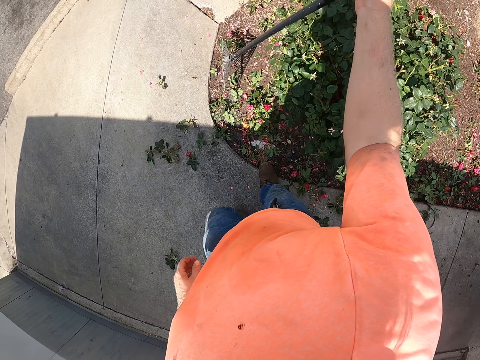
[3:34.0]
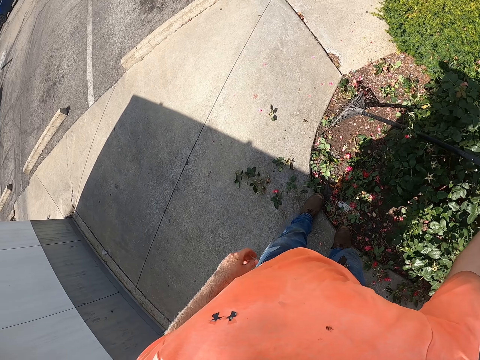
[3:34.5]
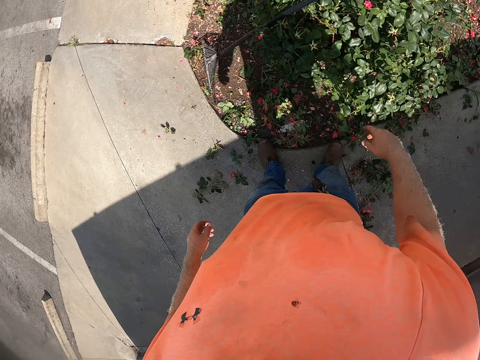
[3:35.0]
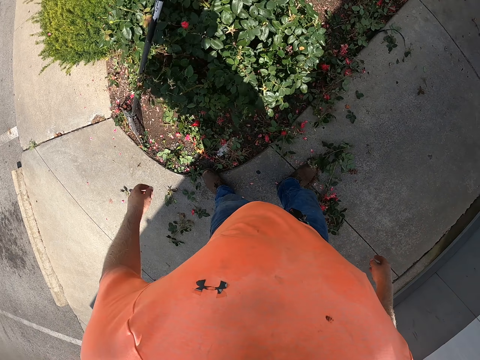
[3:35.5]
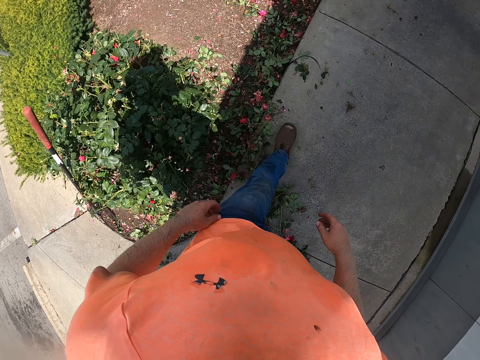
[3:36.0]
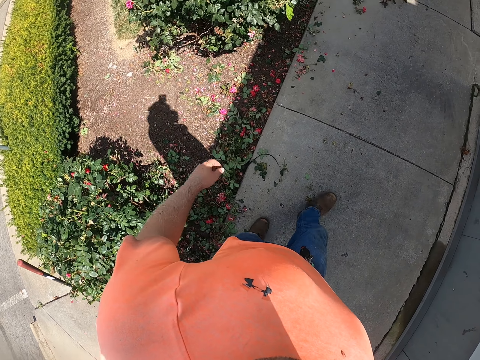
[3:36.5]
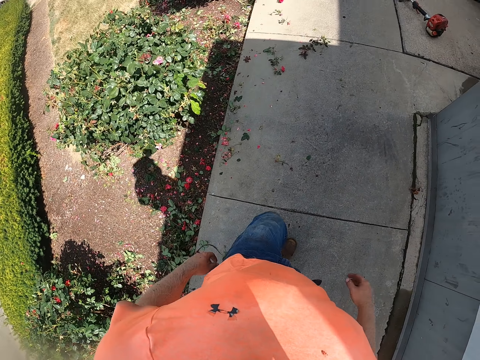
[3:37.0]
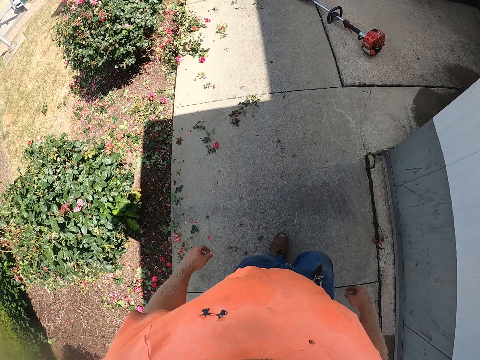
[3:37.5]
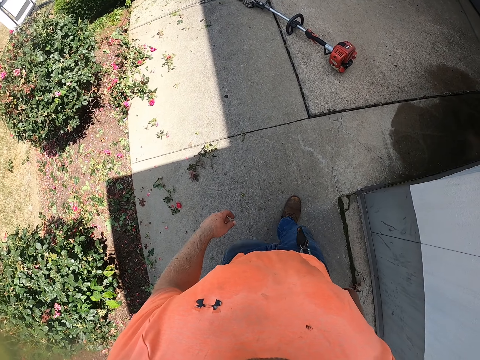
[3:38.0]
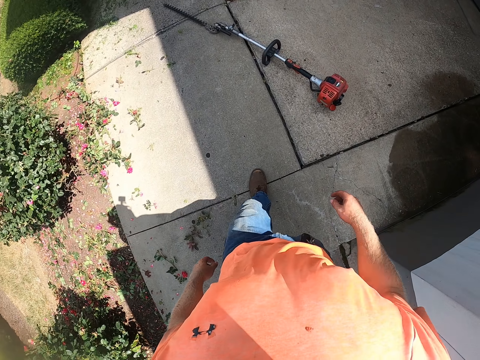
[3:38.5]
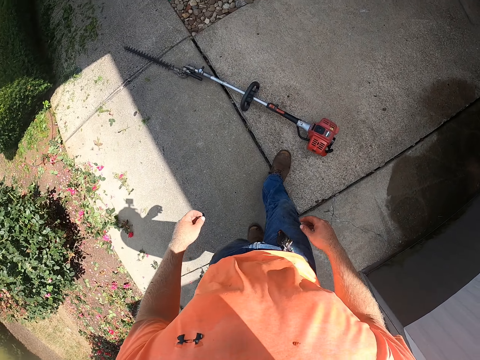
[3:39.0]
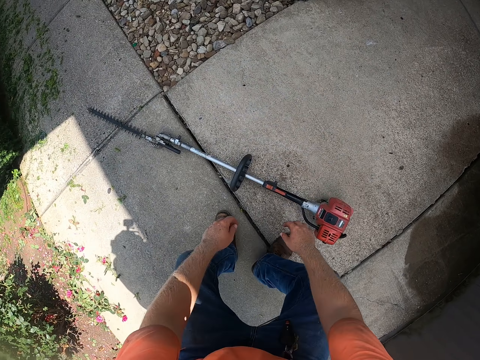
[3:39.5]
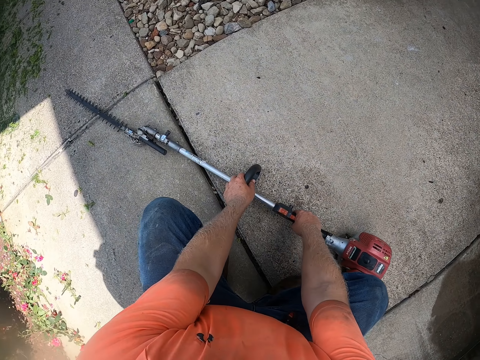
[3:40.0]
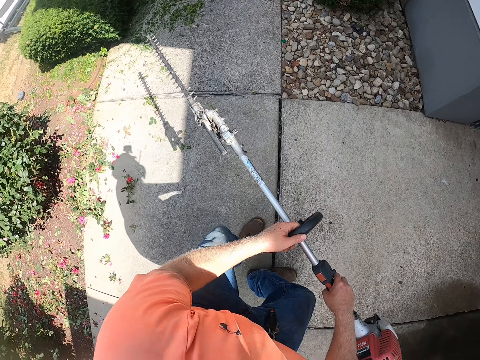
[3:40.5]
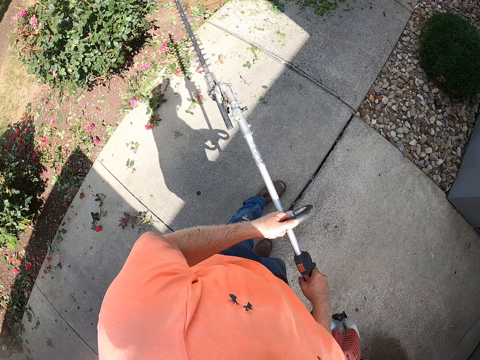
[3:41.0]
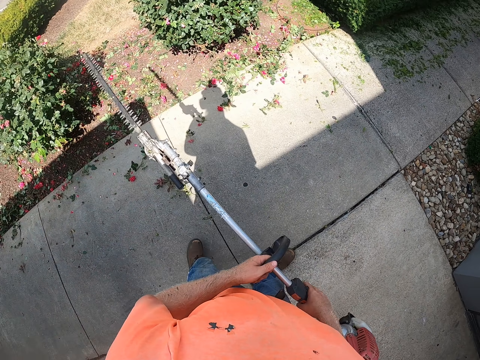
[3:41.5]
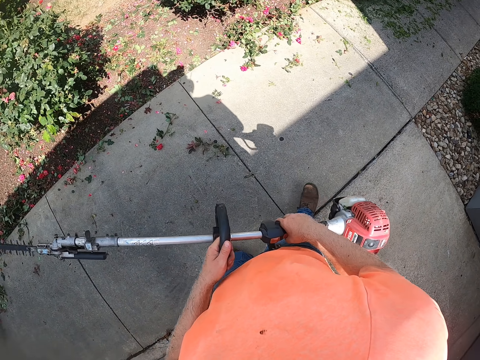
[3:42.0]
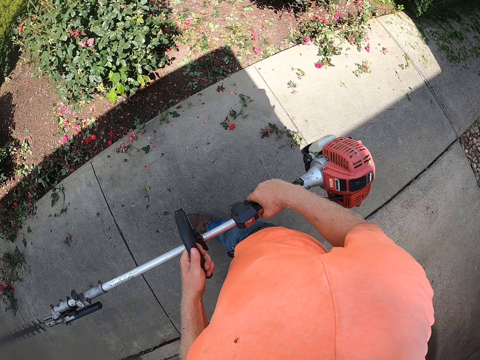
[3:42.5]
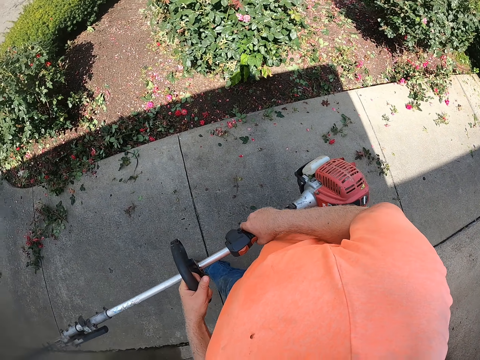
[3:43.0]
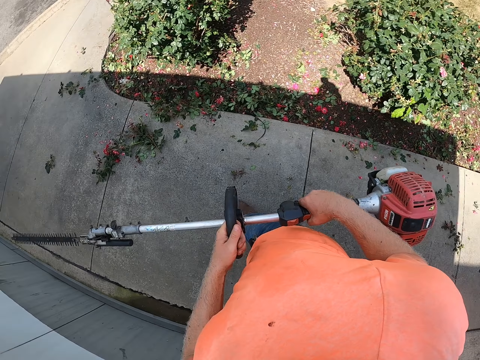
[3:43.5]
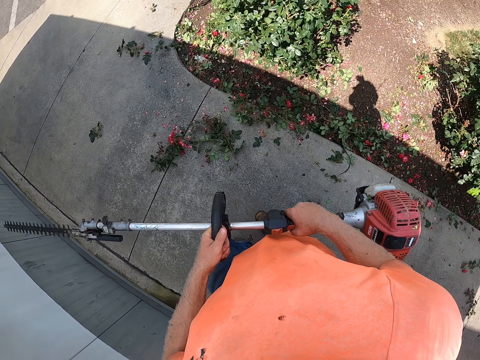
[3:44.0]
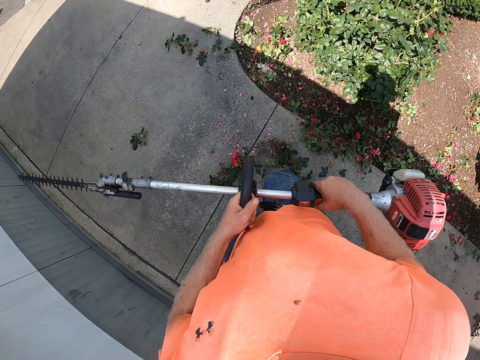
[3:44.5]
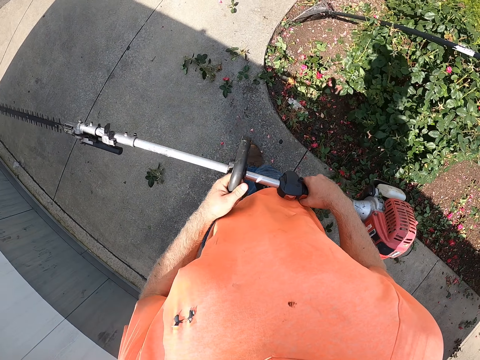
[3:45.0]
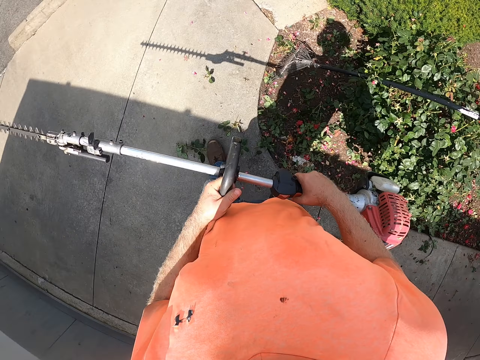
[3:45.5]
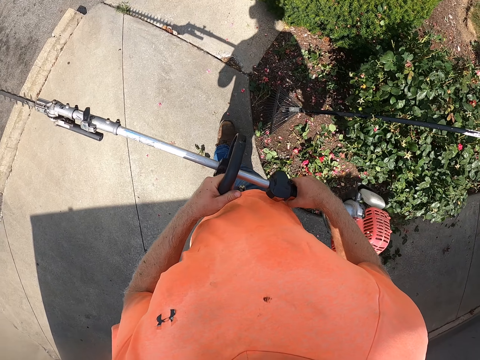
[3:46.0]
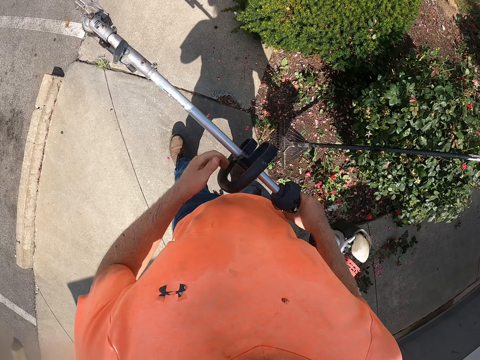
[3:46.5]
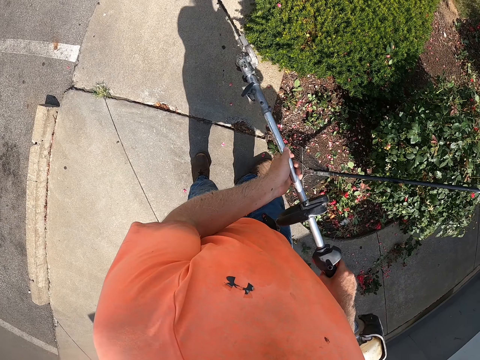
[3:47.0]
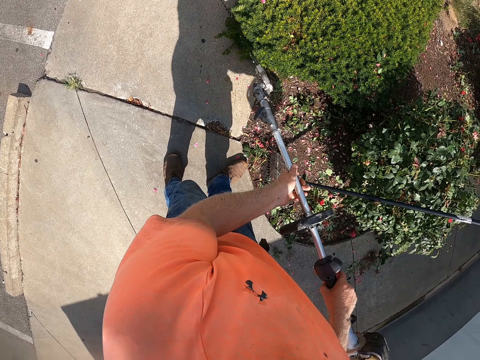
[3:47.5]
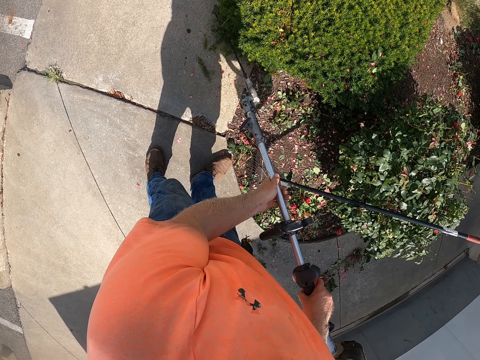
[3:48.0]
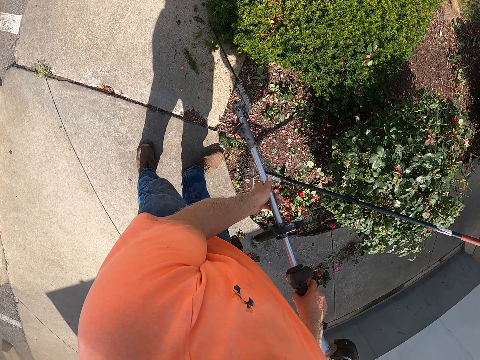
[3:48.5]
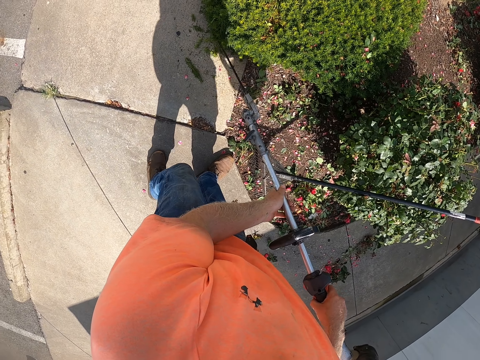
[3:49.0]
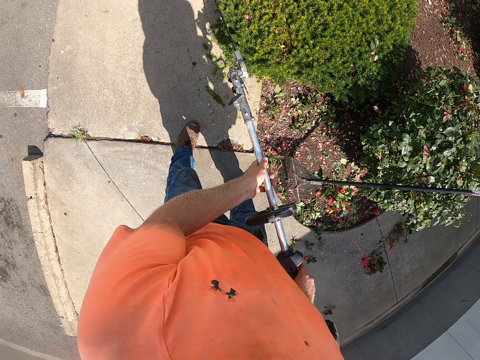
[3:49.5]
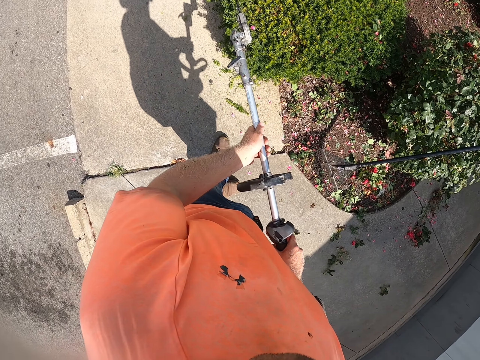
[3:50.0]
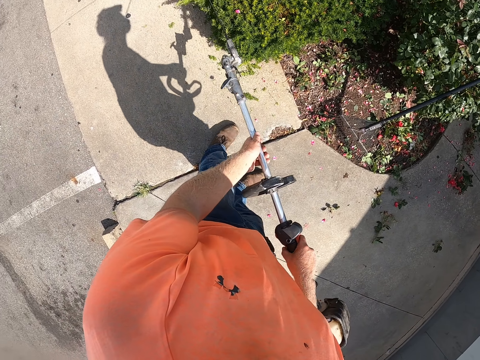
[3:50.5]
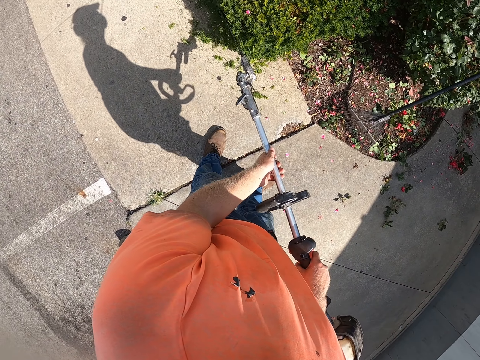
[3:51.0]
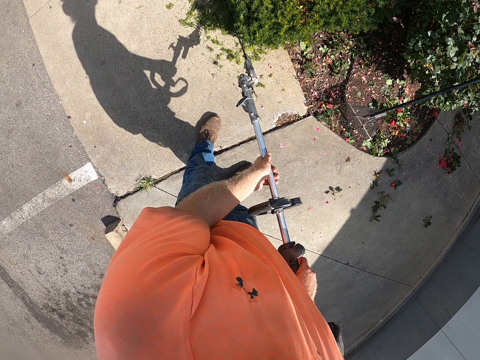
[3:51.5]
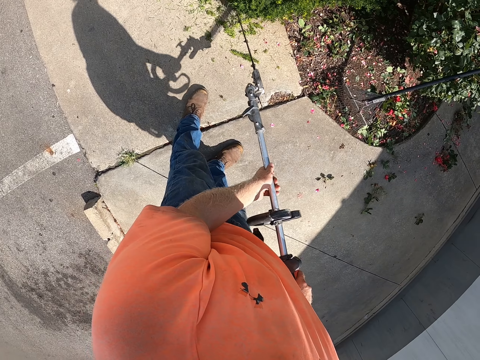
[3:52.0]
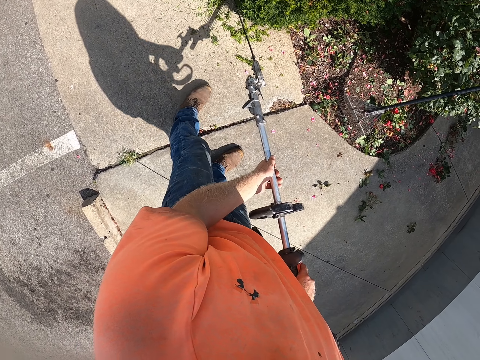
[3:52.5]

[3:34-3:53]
The camera wearer places the rake against the flower on the floor with his right hand. He walks on the pavement. He picks up the grass cutter from the floor with both hands. He walks on the pavement. He trims a plant with the grass cutter in both hands.

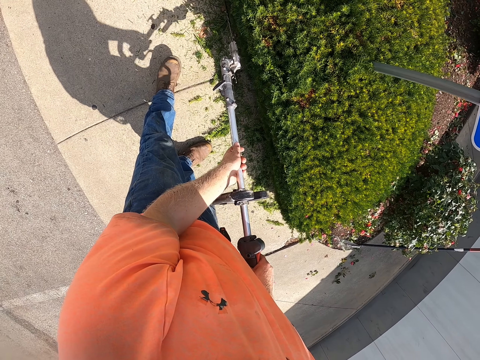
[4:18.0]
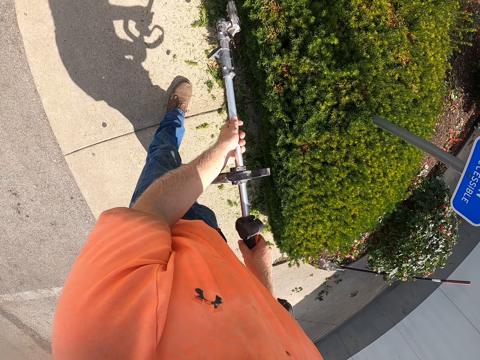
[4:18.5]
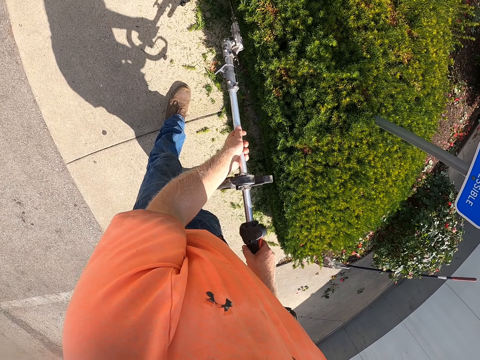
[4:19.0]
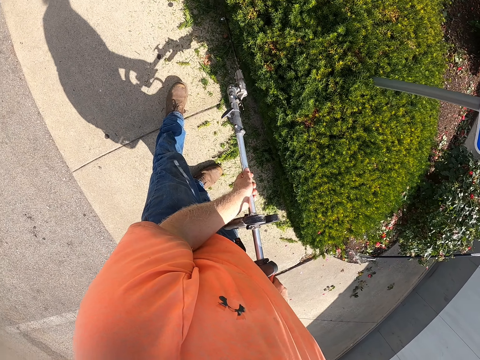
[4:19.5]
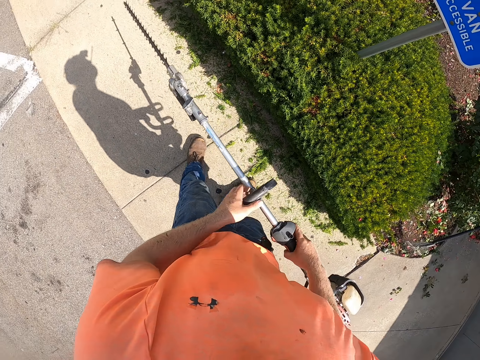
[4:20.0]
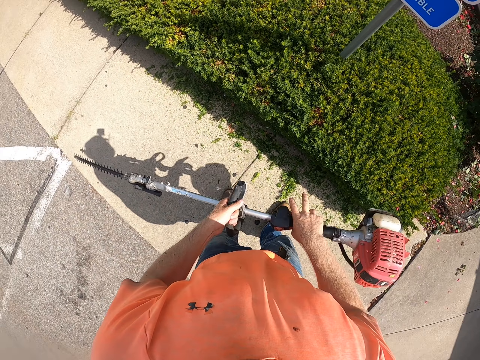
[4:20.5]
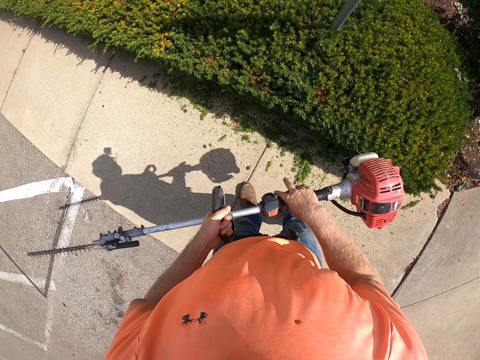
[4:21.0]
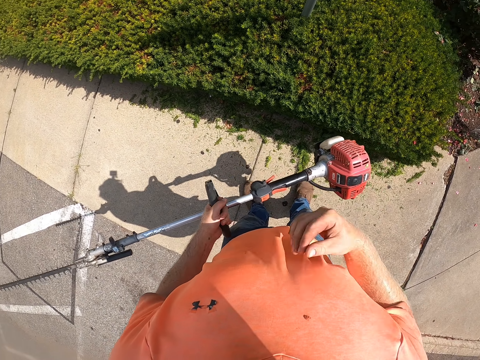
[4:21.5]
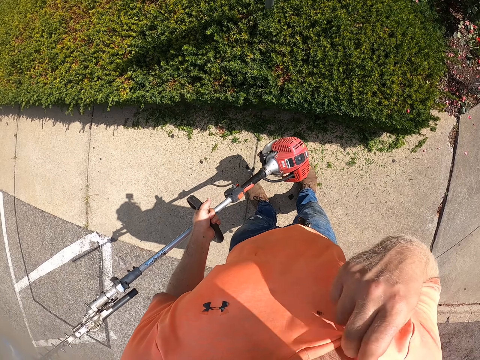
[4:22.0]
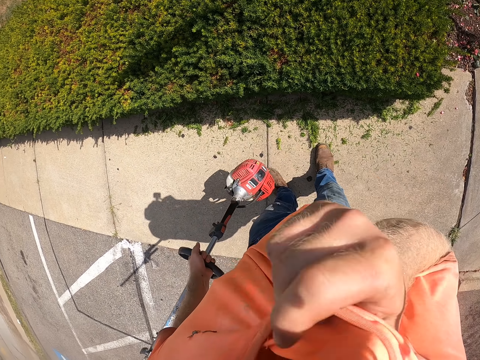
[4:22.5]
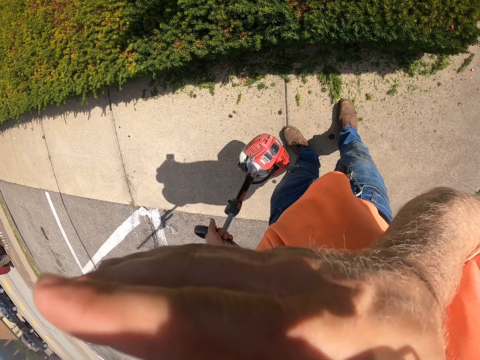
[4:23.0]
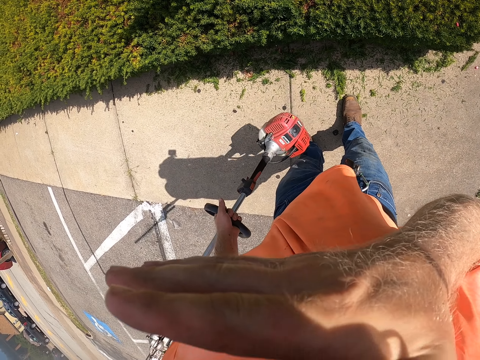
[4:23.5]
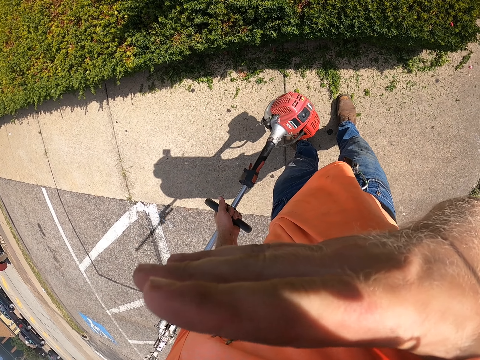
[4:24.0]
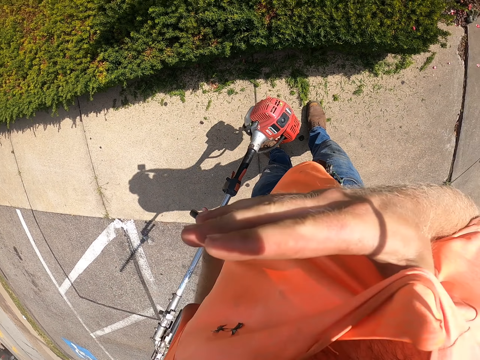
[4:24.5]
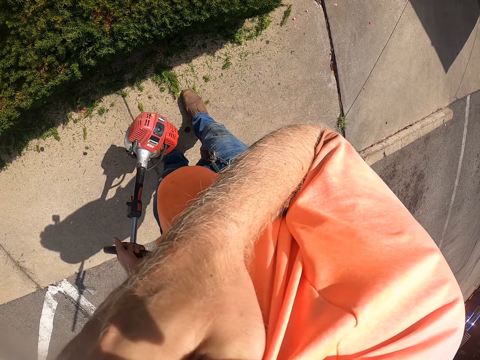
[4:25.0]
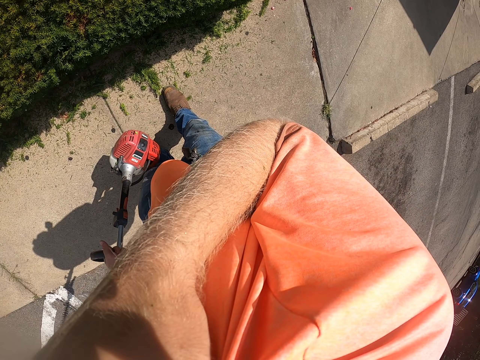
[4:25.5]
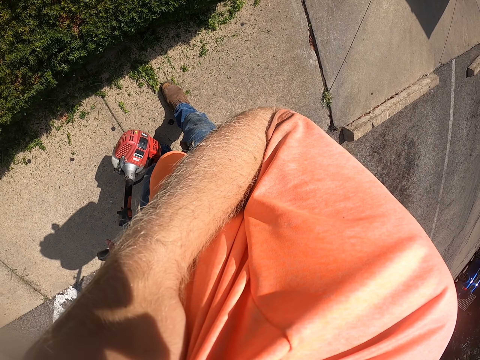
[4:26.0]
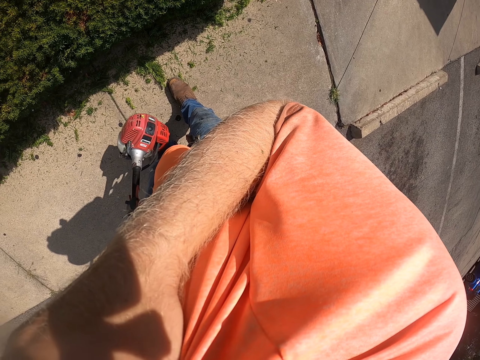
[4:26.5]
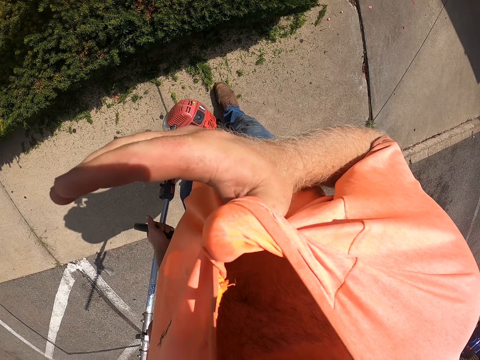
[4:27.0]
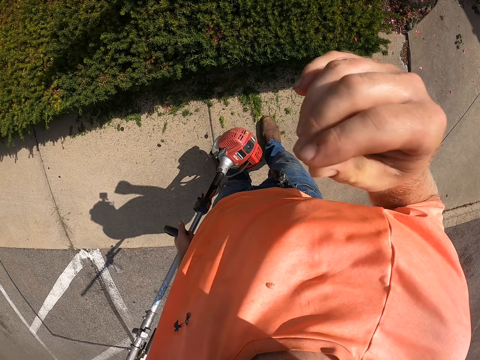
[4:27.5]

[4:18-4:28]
The camera wearer trims the plants. He holds the grass cutter with his left hand. He wipes his face on his clothes with his right hand.
